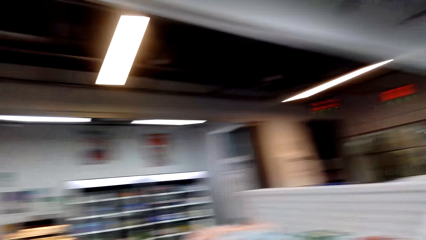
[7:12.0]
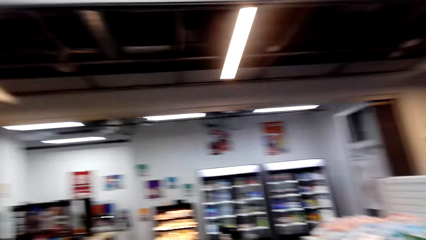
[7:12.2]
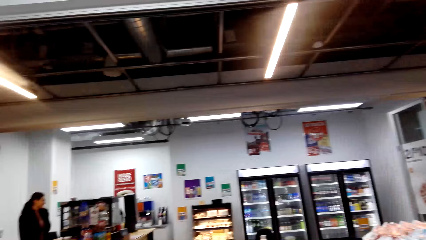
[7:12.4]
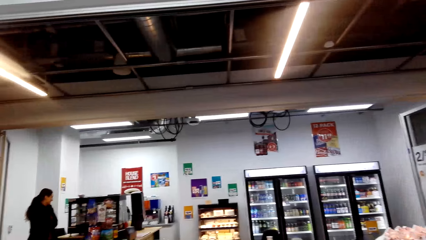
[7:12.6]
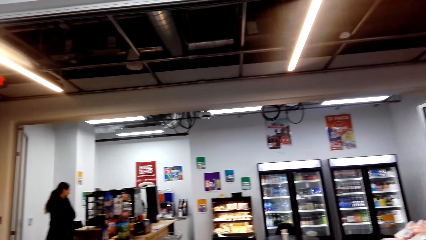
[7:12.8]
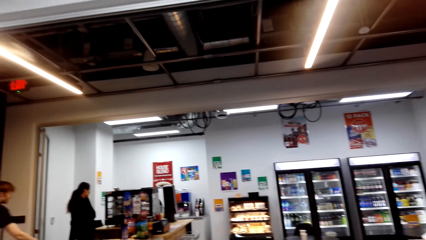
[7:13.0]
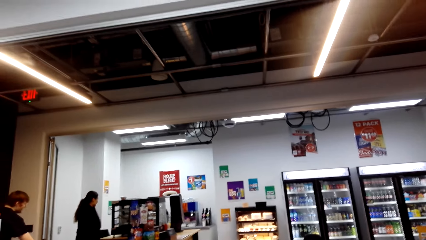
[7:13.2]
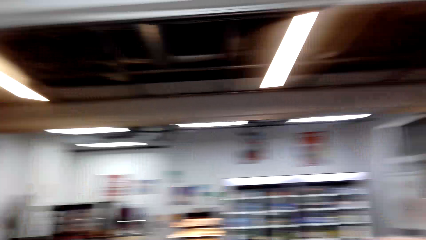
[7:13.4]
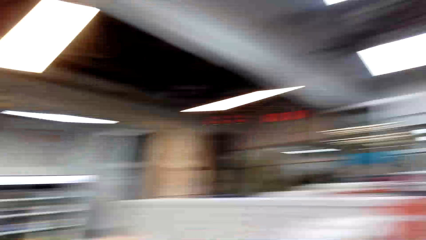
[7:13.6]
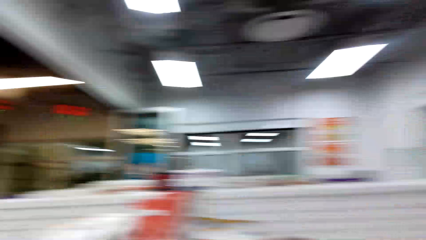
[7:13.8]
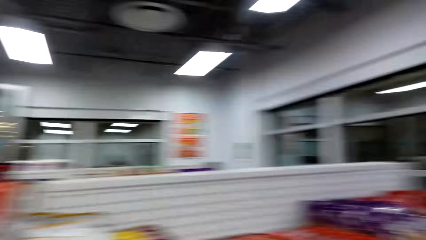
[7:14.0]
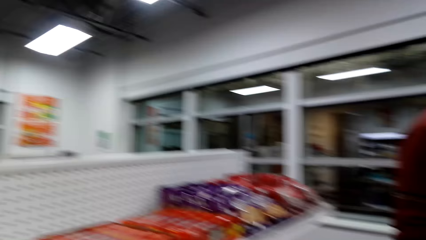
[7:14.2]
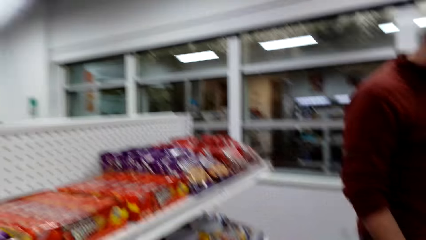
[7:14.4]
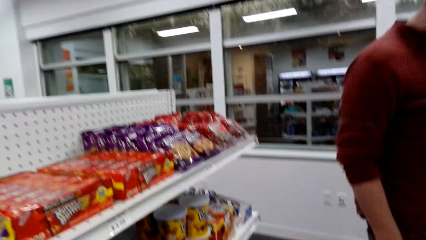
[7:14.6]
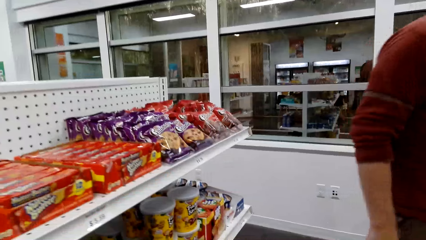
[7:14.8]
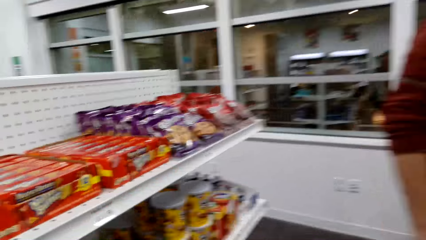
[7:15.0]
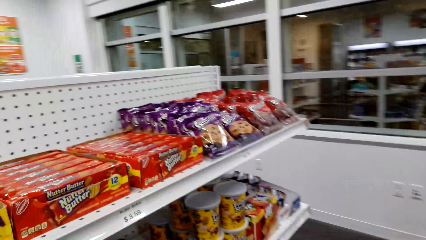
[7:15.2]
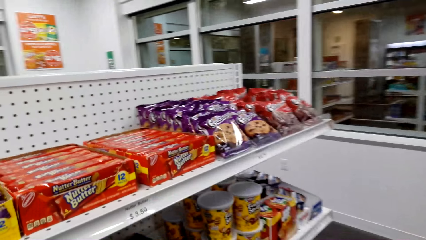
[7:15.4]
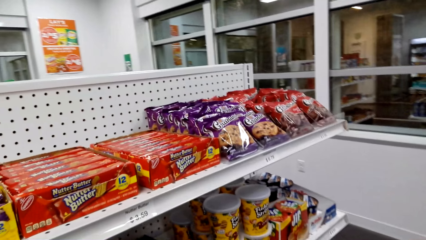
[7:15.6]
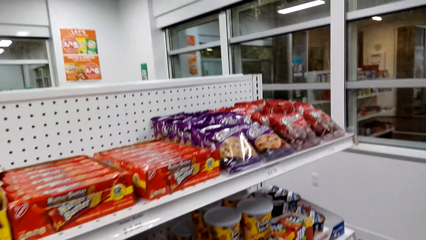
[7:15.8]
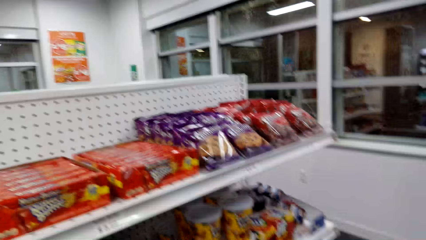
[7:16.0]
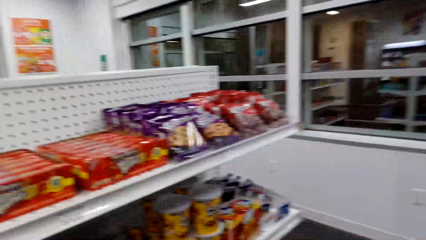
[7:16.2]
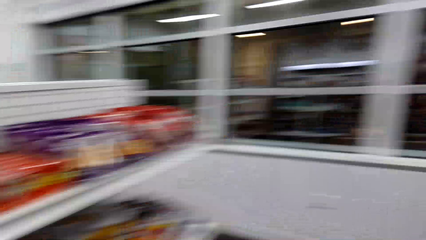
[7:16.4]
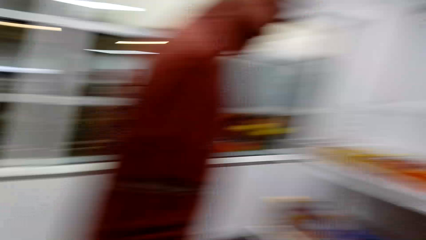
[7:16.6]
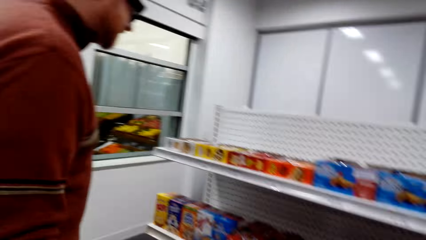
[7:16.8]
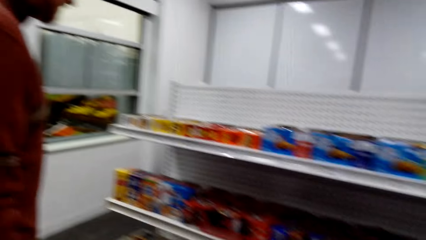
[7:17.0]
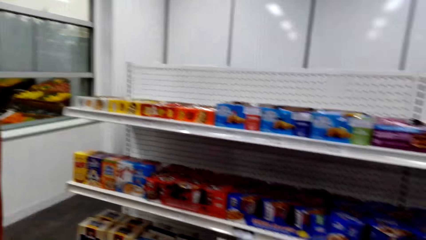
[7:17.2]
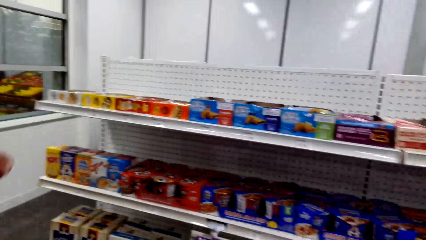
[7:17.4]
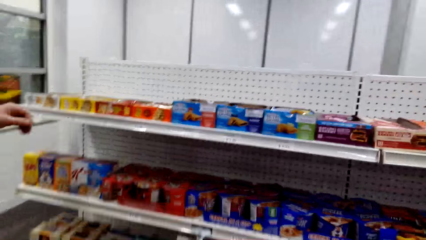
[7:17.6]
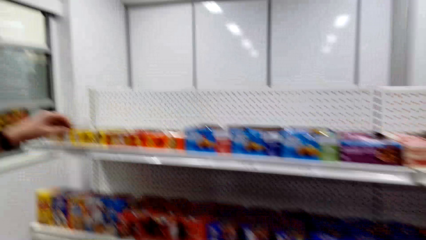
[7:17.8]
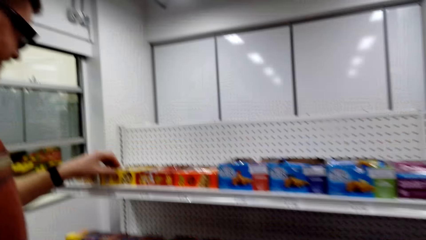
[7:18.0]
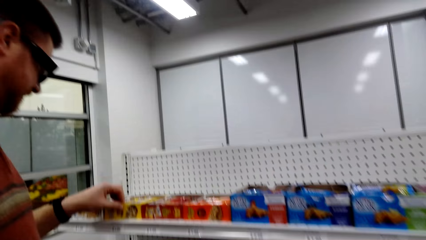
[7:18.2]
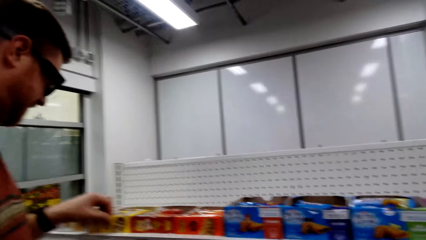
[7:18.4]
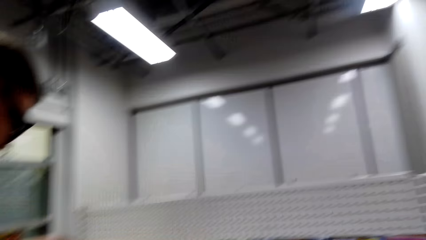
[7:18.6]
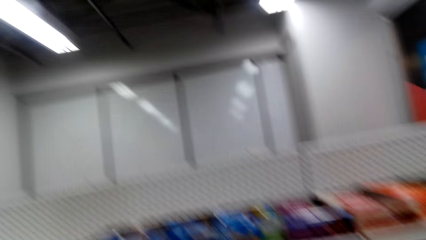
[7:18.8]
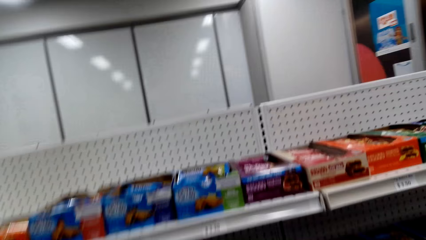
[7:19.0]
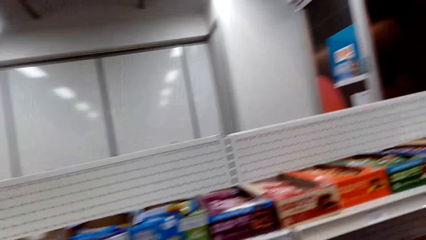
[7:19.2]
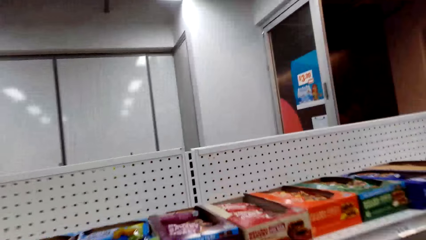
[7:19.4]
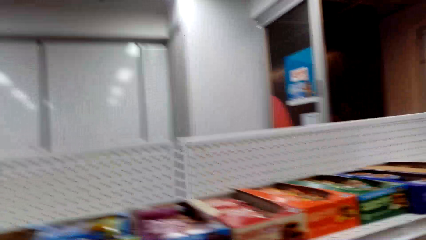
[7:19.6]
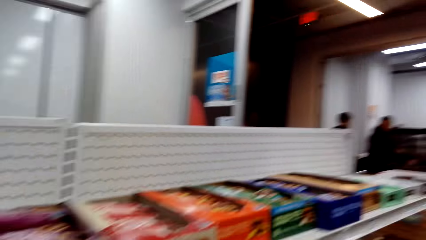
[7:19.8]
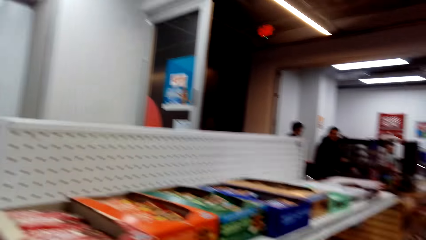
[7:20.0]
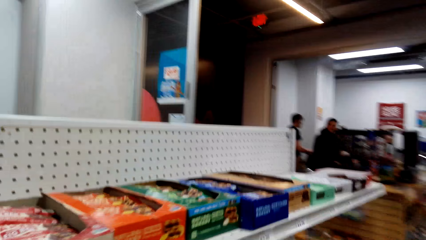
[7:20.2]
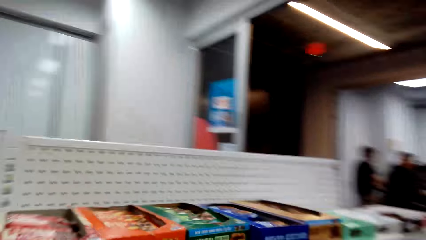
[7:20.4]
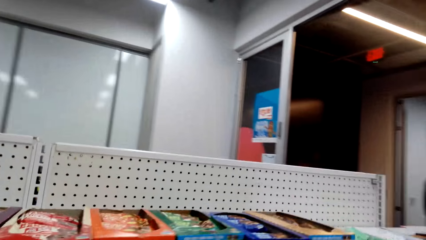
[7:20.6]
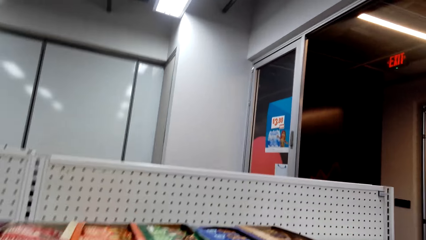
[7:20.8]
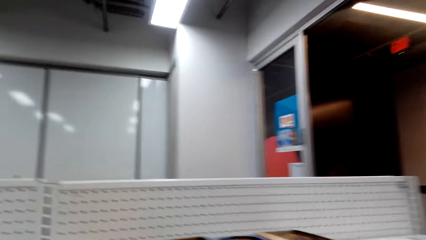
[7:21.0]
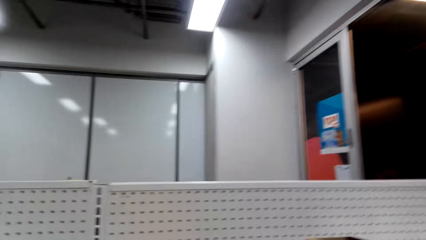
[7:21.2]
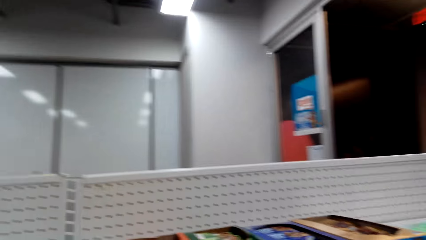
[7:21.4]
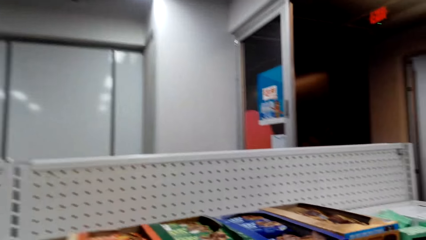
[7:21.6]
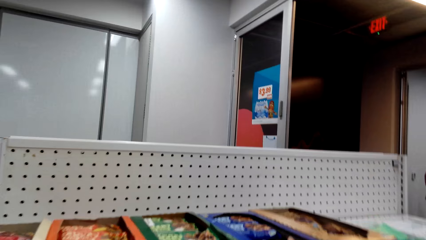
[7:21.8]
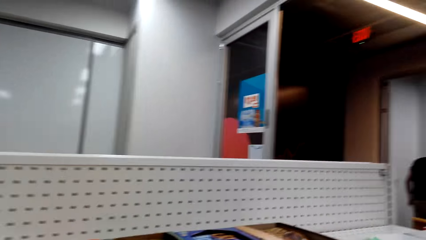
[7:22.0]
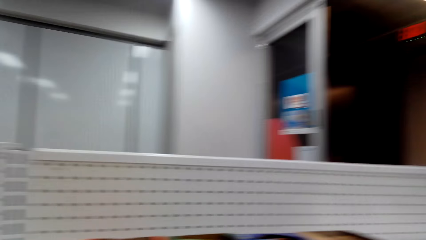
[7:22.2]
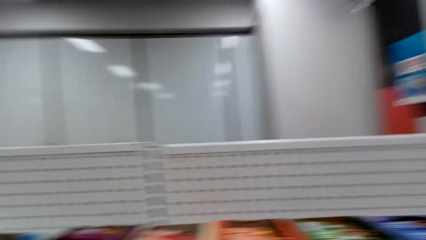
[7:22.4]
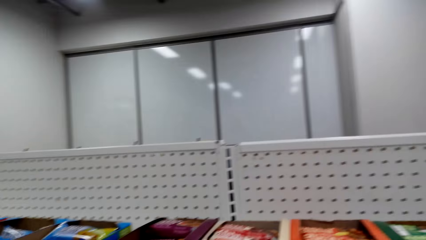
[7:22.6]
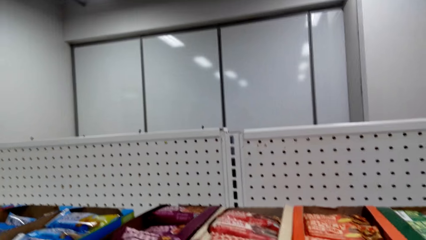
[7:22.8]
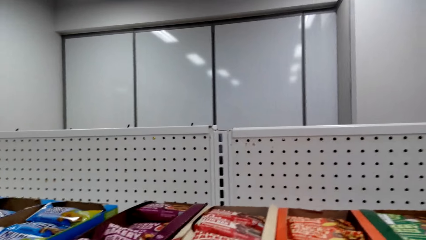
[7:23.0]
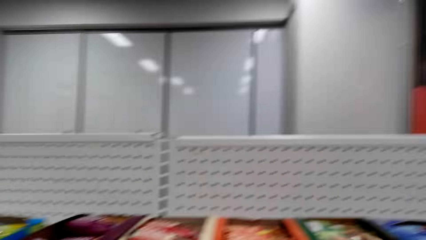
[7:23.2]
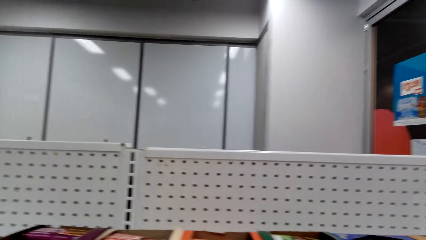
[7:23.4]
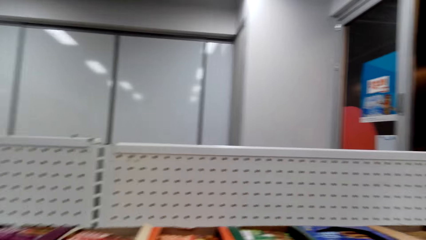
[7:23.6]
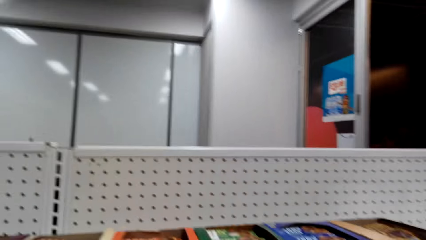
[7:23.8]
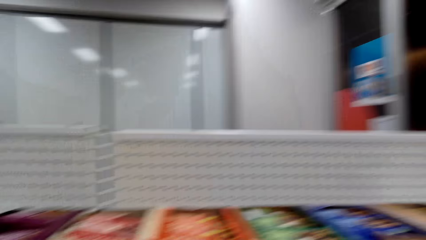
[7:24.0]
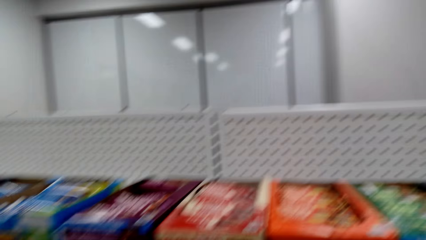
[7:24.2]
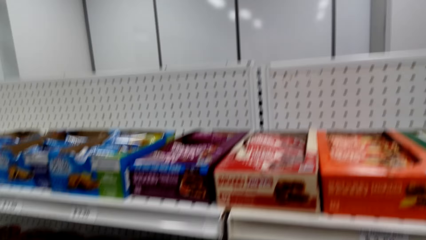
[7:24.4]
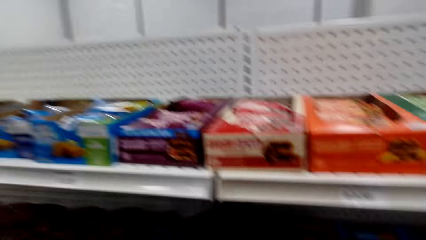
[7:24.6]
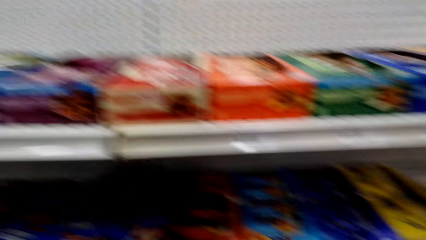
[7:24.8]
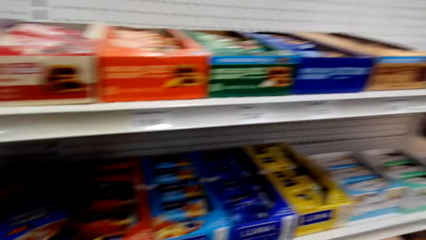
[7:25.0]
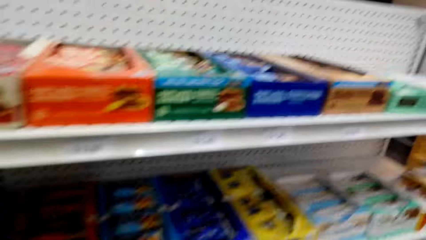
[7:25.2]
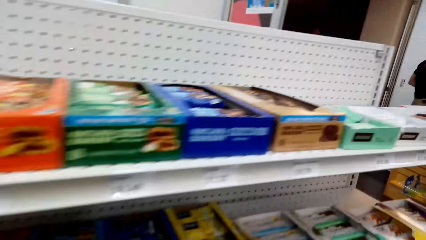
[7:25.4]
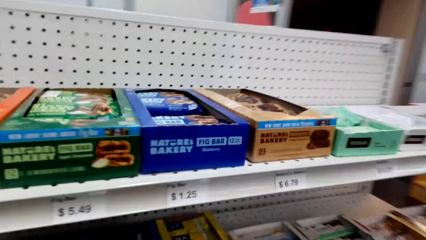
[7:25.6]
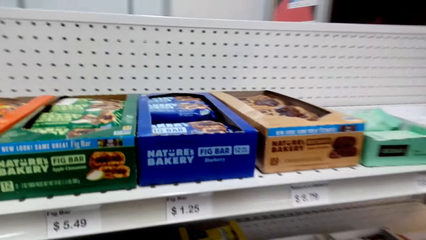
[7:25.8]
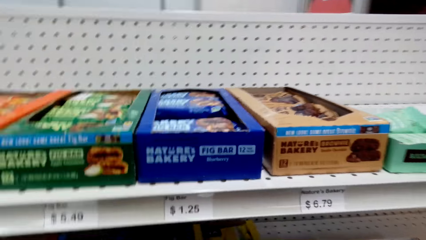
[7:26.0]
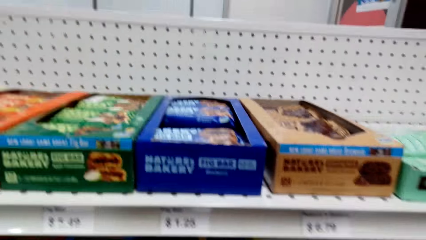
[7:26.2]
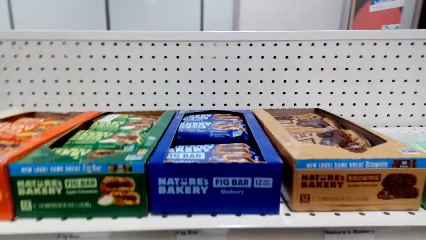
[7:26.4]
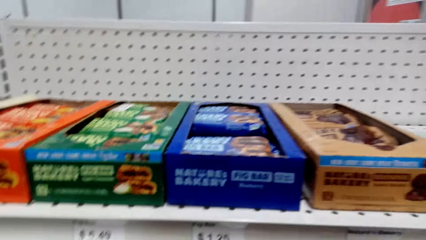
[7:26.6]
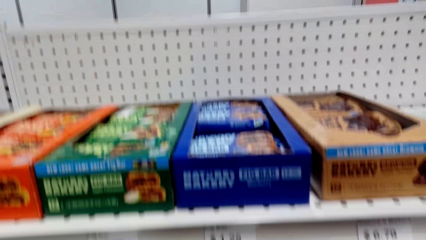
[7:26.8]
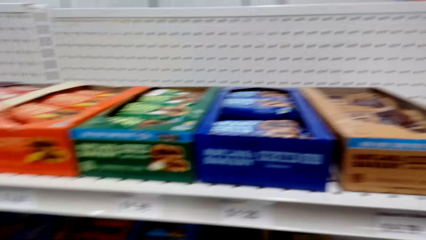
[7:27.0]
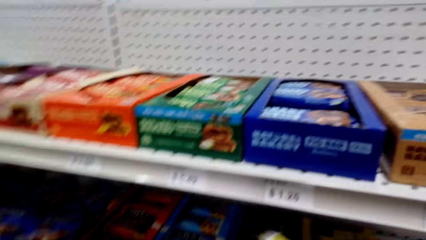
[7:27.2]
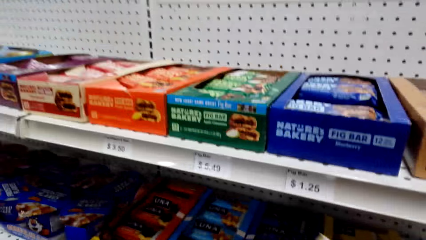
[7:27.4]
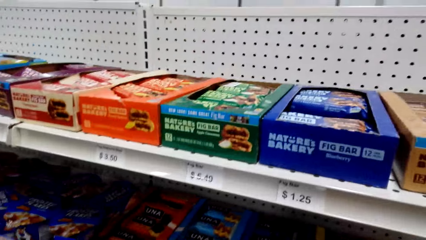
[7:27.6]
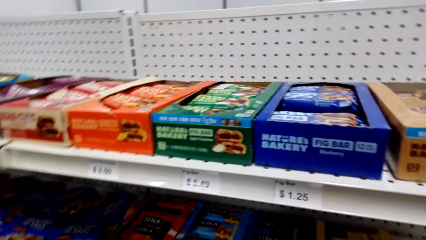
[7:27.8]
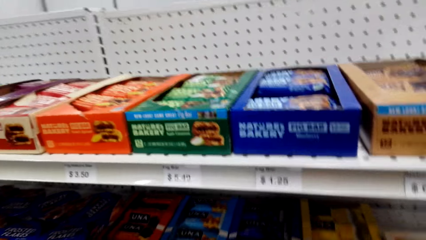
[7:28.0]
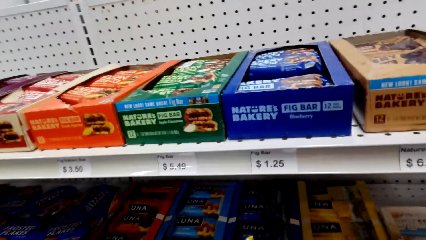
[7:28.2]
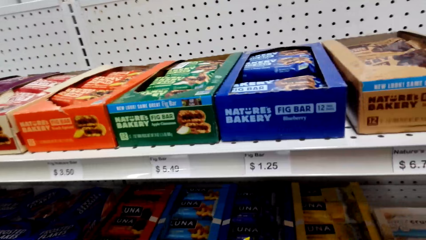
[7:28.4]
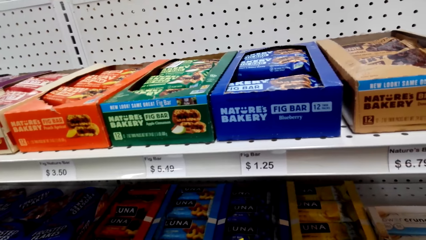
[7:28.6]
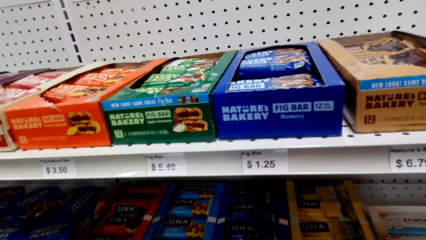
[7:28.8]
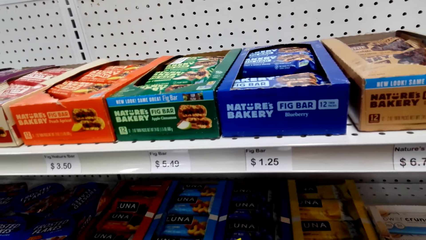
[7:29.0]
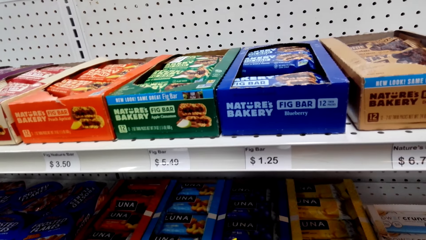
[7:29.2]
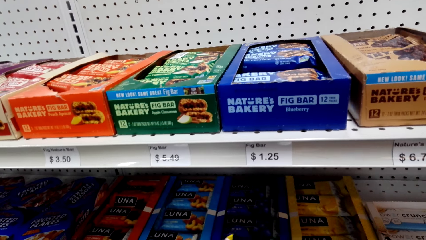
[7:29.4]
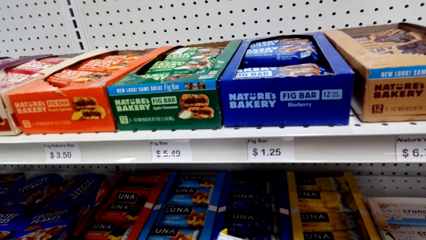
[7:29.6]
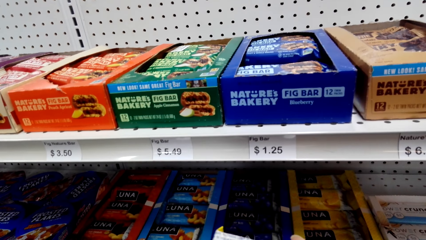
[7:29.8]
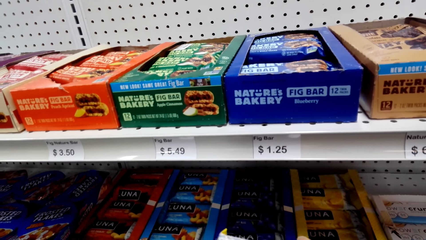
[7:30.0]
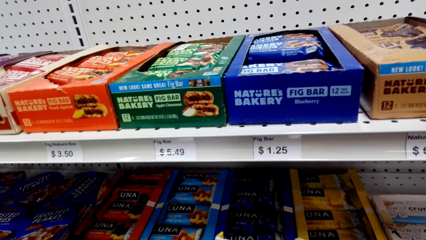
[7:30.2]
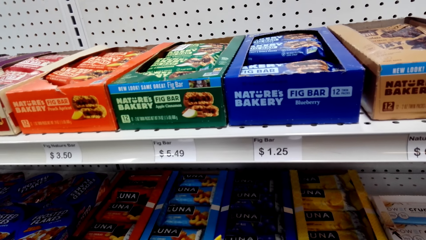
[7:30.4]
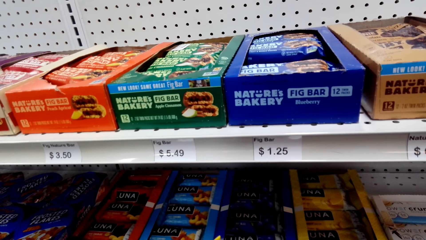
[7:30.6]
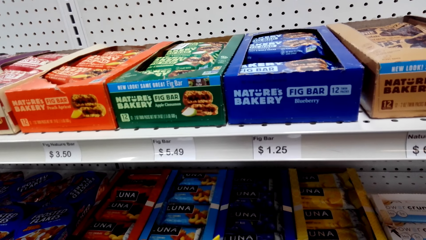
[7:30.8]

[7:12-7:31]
The camera wearer looks around the supermarket. They converse with a man. The man touches a packet box. The camera wearer views items in the supermarket shelving. They walk around the supermarket. They converse with the man. They pick the snacks from the shelf.
